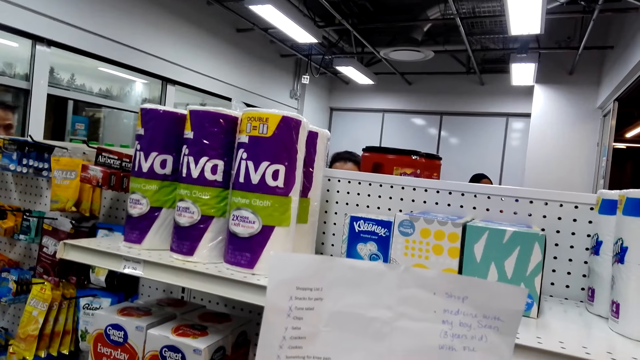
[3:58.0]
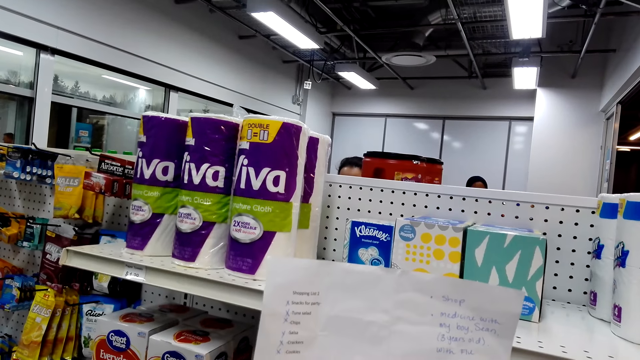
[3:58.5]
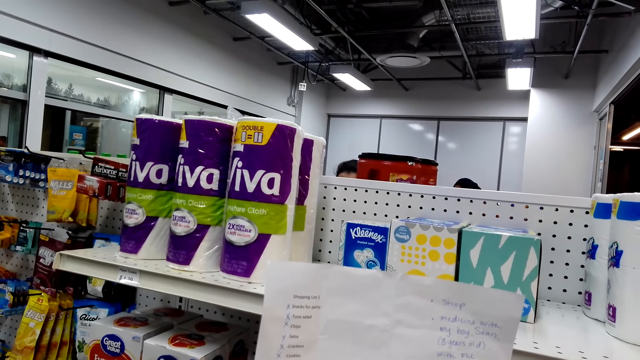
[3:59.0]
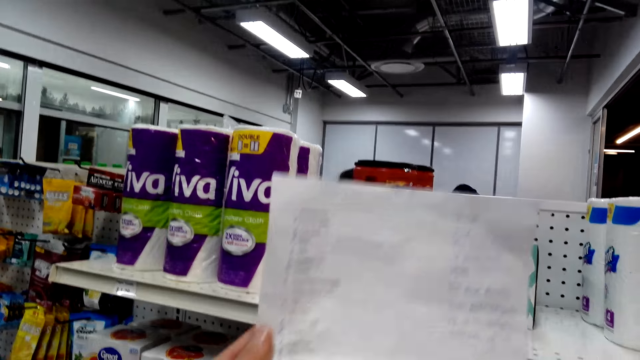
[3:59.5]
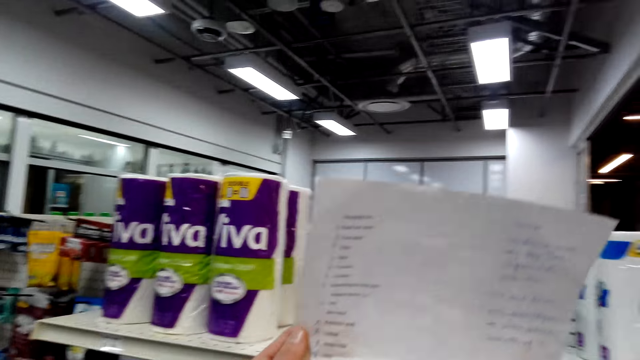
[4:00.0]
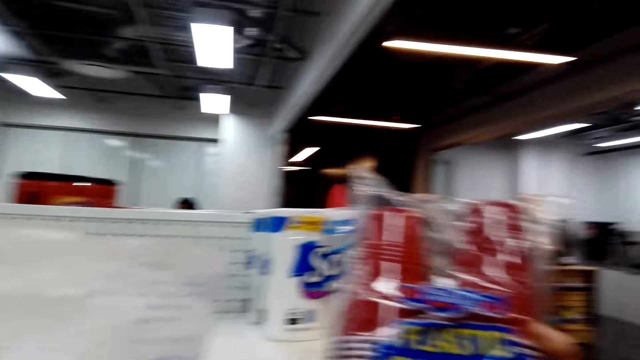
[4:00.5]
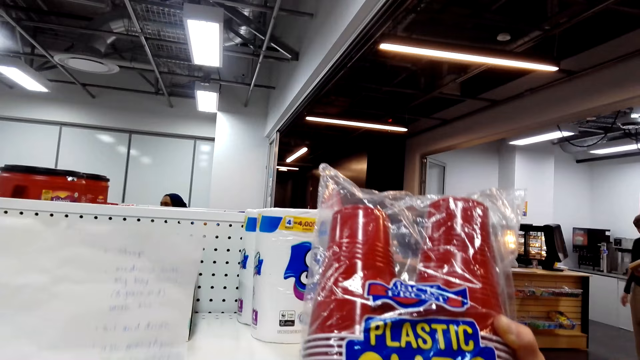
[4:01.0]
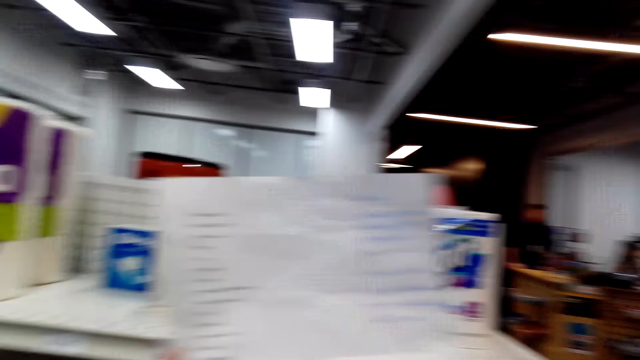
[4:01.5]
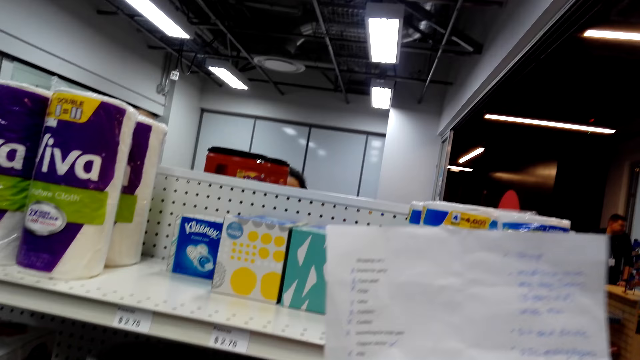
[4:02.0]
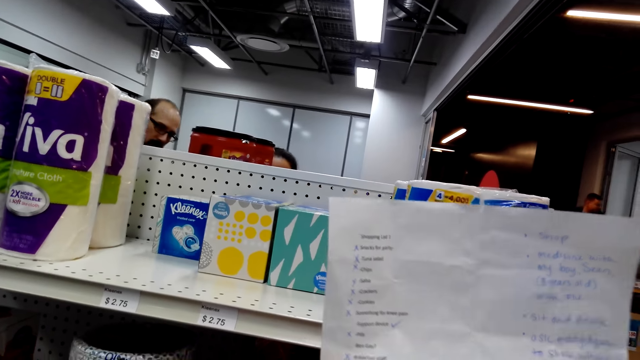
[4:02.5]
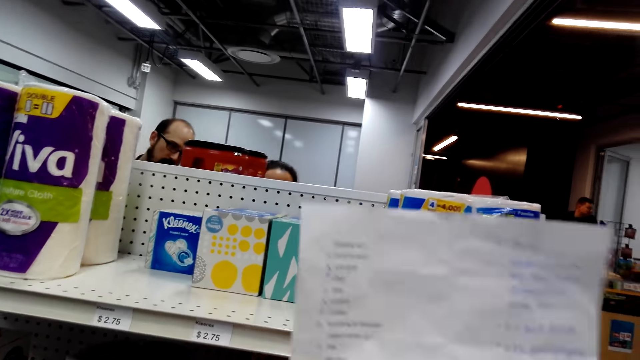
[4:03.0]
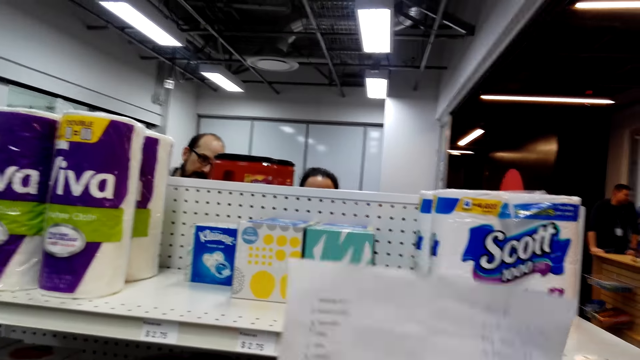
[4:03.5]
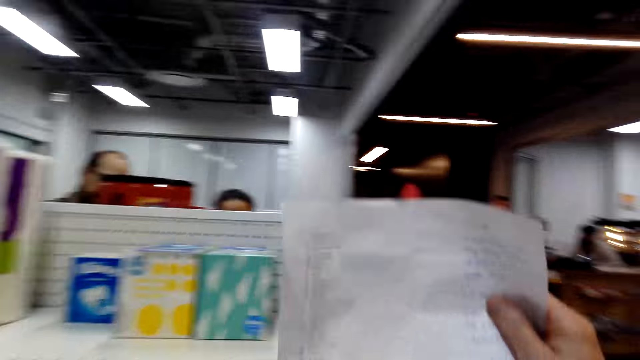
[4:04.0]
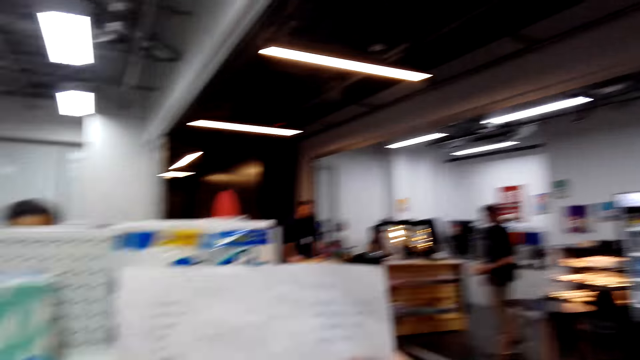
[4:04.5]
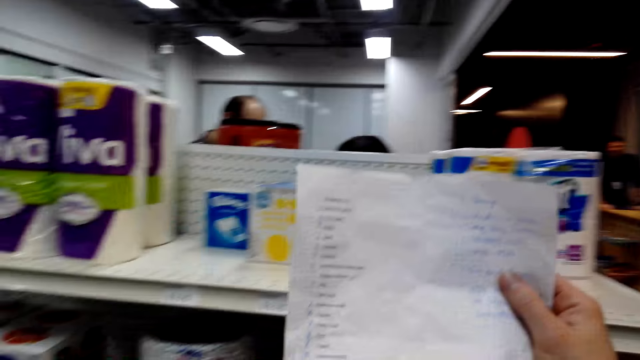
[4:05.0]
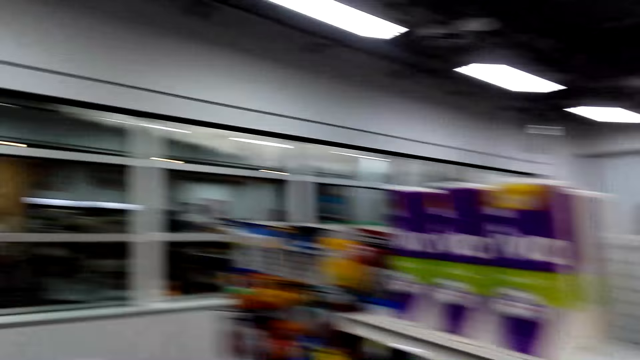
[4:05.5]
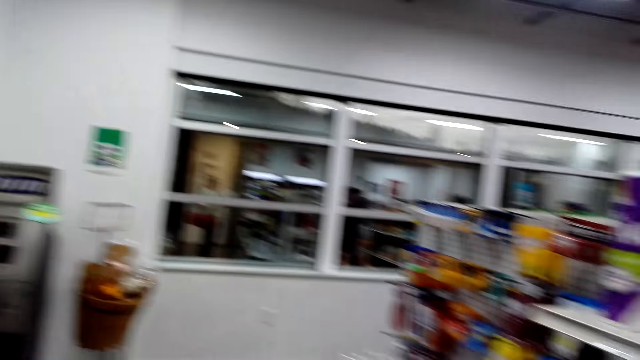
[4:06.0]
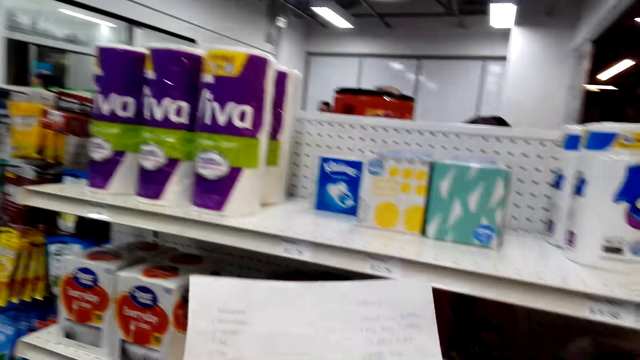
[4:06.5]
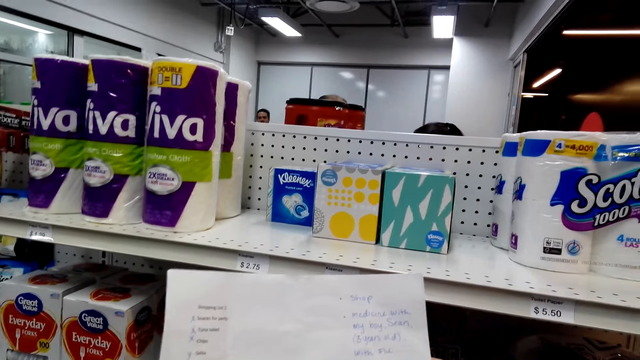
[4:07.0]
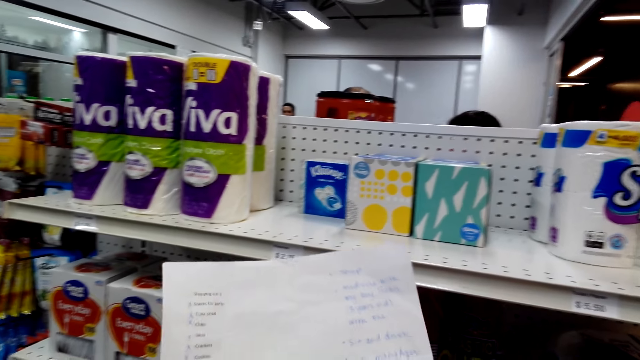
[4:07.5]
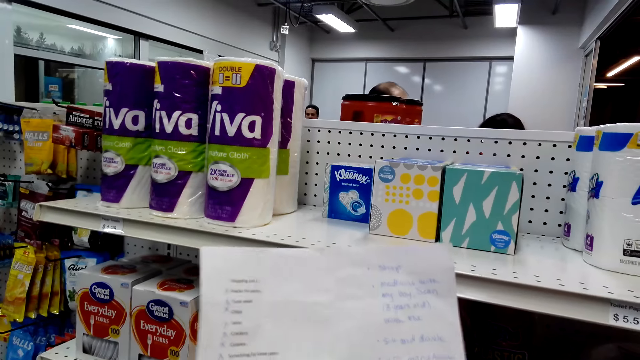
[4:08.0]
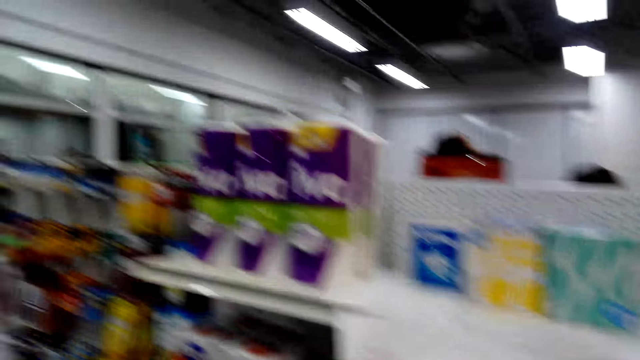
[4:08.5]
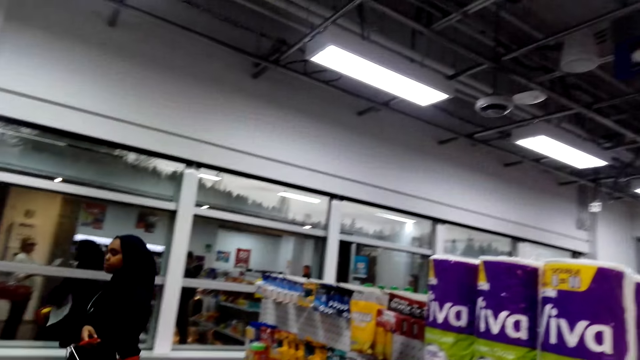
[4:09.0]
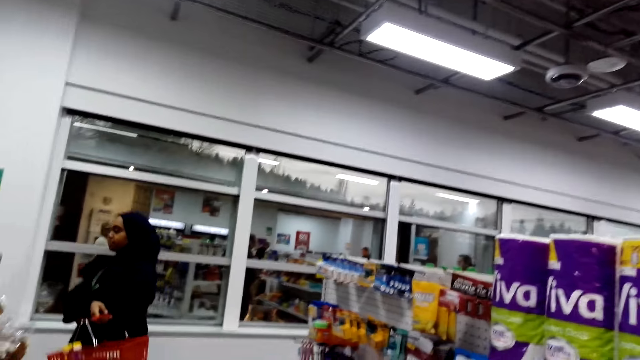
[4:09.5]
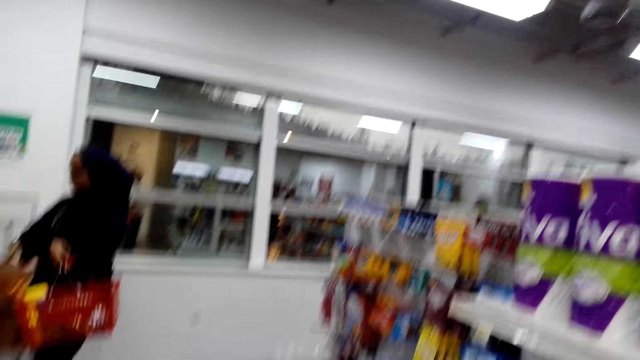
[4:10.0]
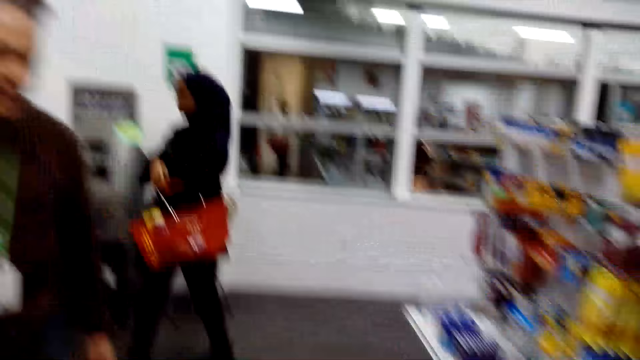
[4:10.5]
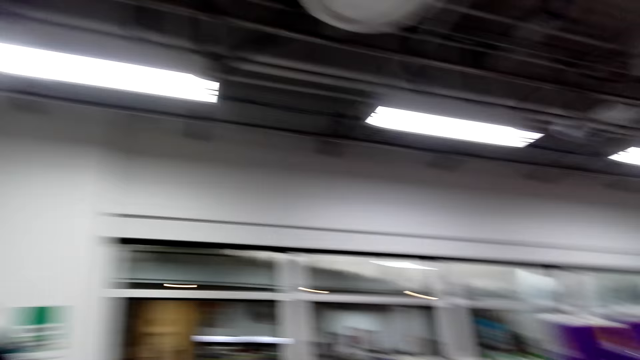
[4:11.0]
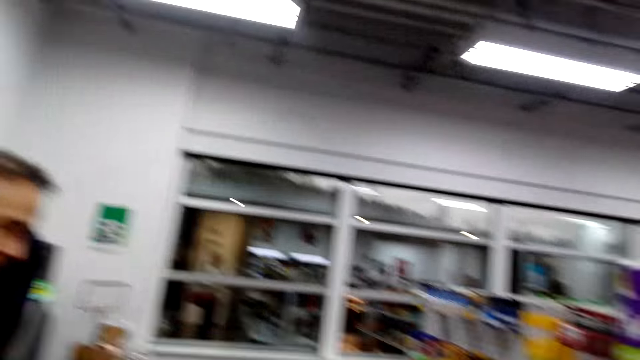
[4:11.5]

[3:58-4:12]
The camera wearer reads on a piece of paper. They move around the shelf. They read on the piece of paper. They converse.

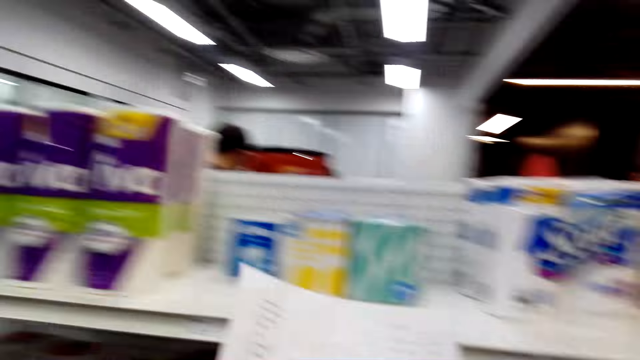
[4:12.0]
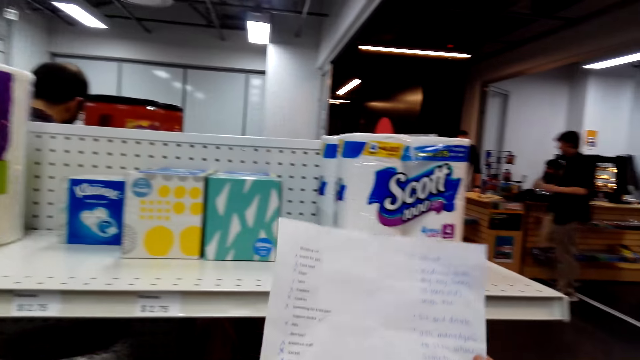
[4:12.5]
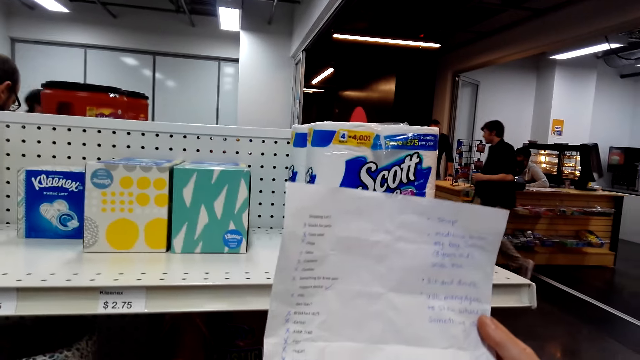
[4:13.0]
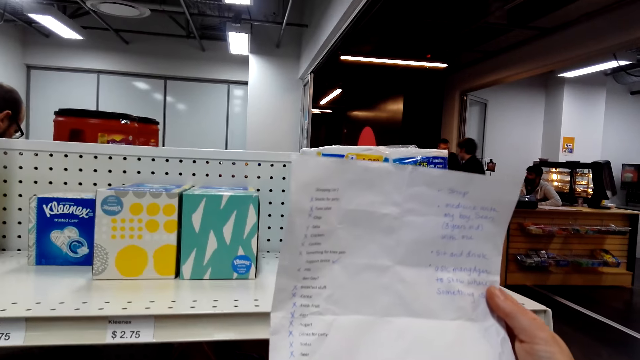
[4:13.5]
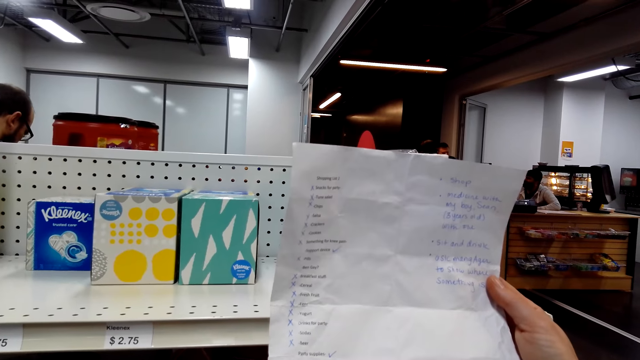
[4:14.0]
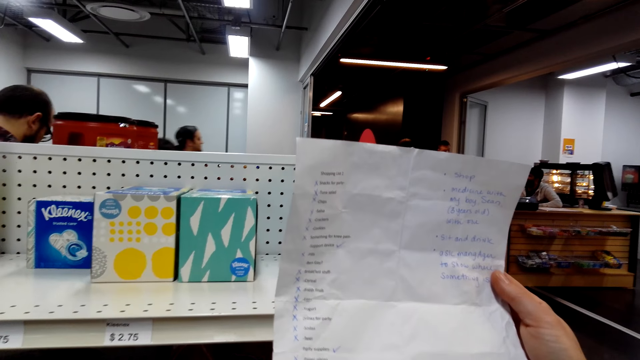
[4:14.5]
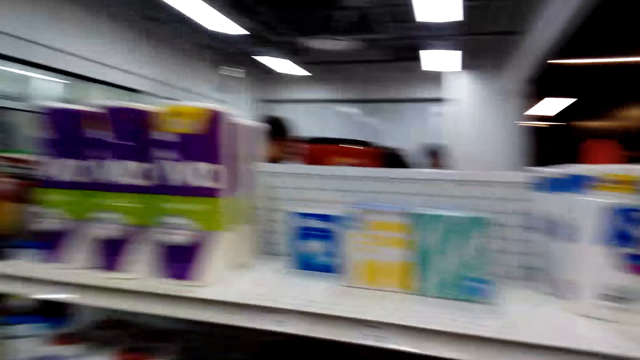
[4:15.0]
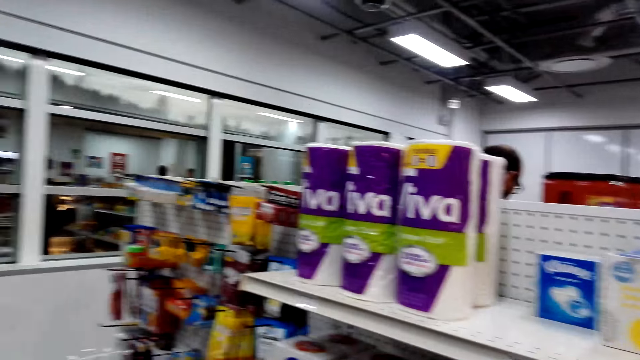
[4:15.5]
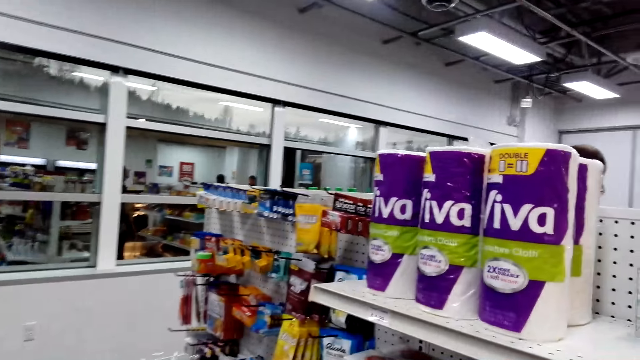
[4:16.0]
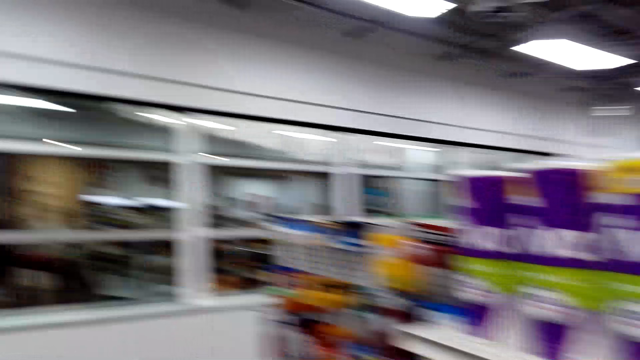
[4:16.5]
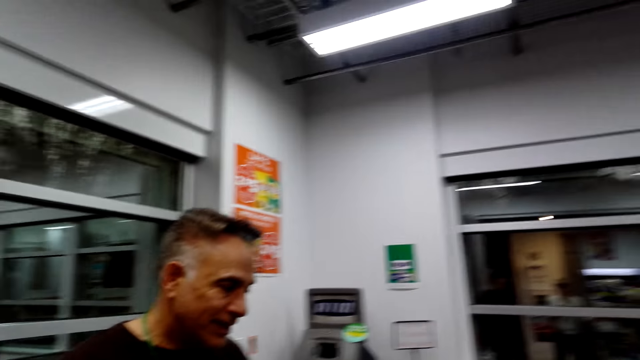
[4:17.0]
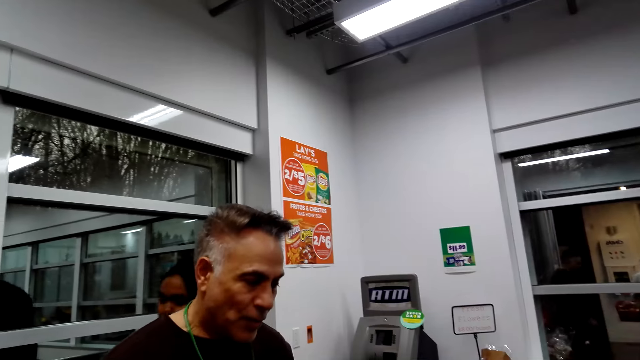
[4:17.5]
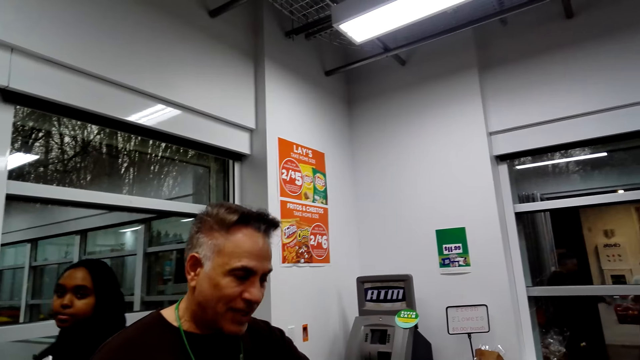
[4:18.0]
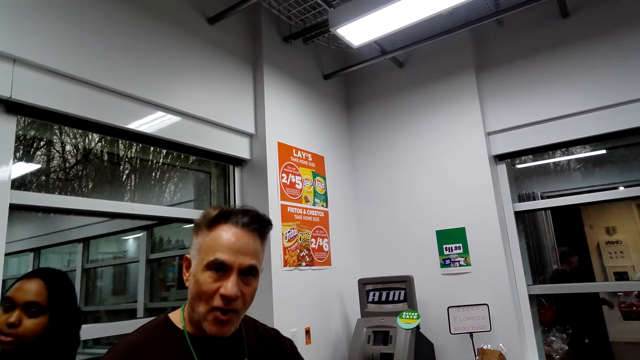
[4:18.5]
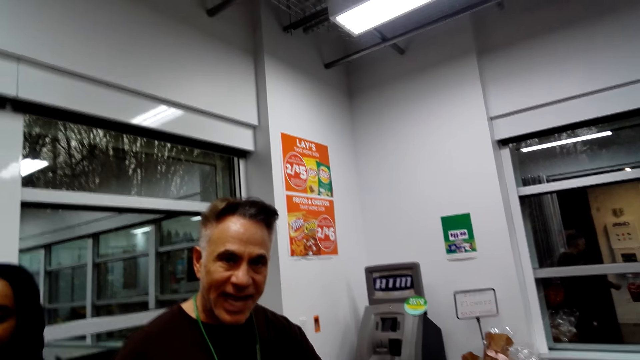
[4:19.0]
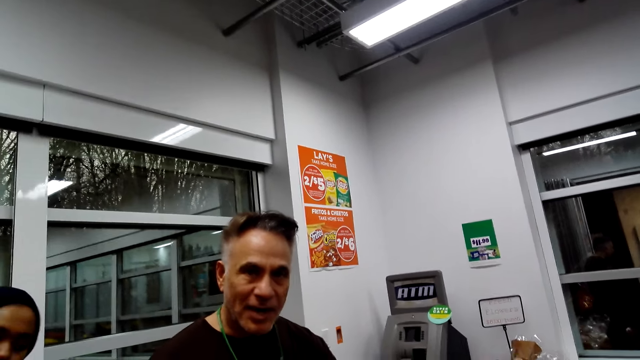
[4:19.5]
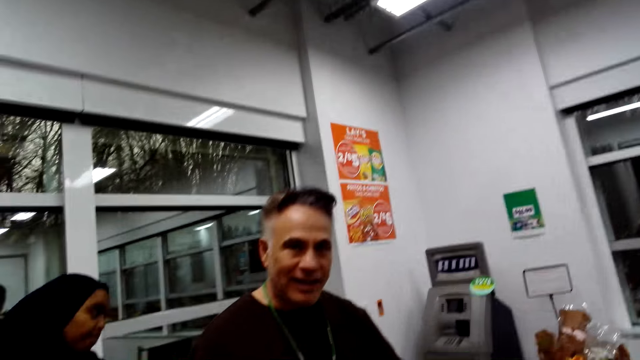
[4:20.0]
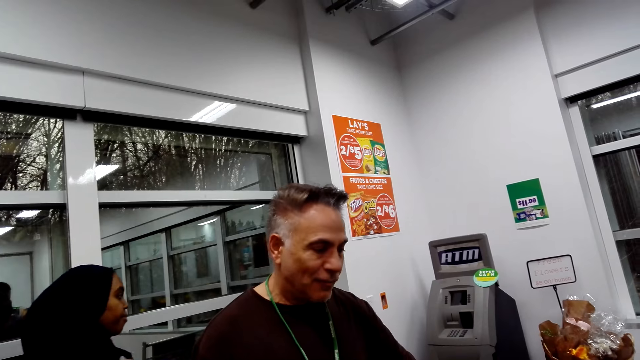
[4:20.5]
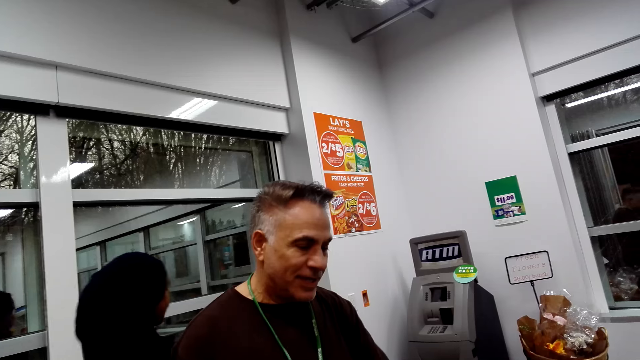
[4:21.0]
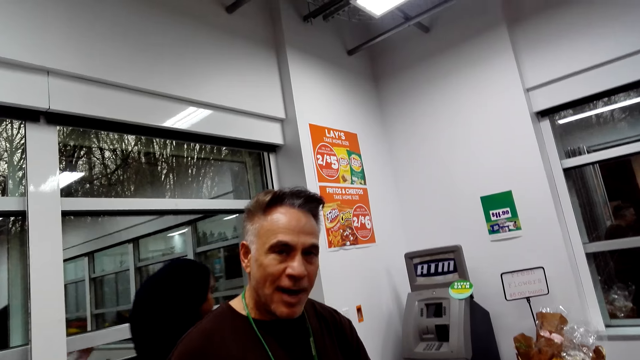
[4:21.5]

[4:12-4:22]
The camera wearer reads on a piece of paper. A man converses with the camera wearer.
